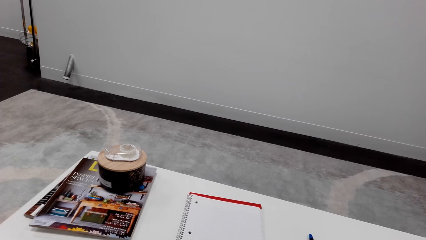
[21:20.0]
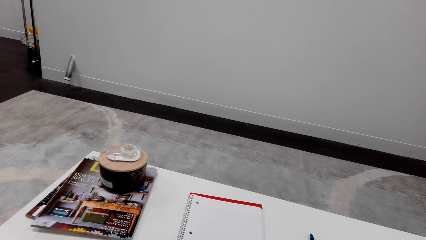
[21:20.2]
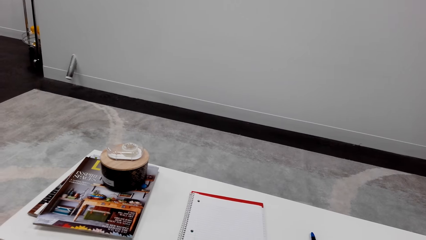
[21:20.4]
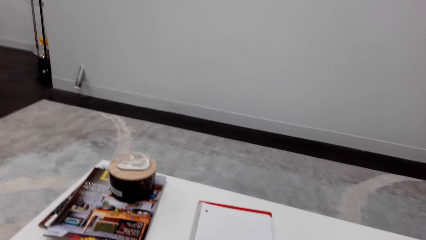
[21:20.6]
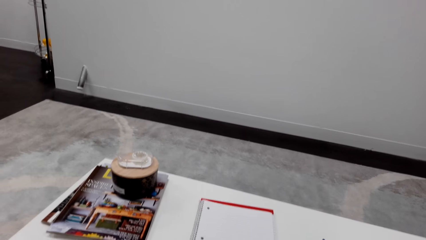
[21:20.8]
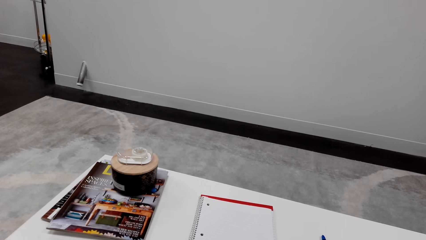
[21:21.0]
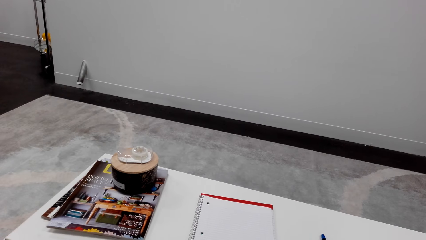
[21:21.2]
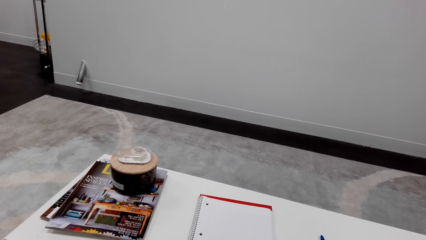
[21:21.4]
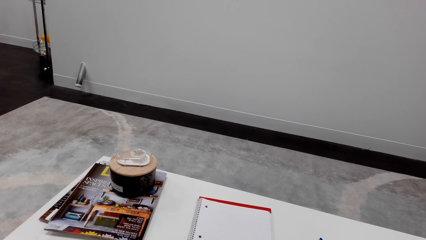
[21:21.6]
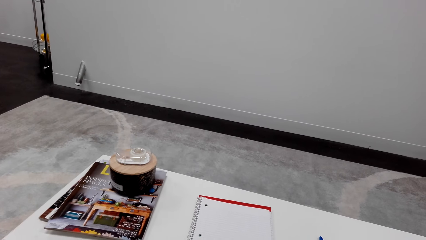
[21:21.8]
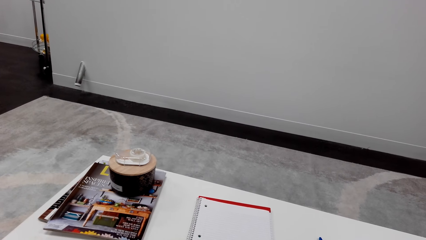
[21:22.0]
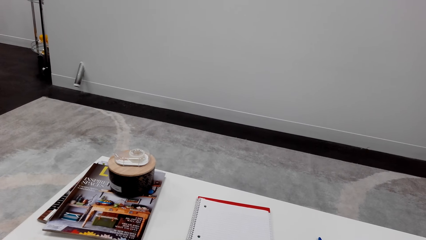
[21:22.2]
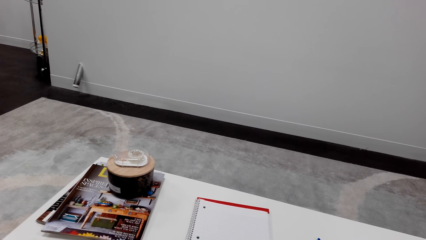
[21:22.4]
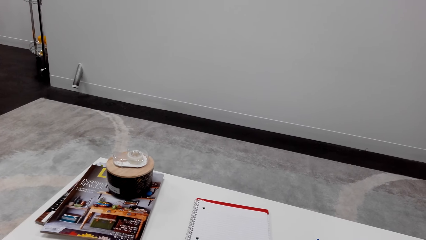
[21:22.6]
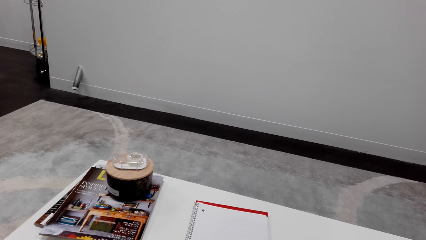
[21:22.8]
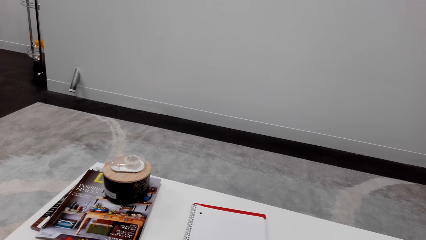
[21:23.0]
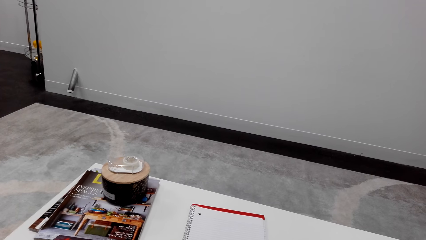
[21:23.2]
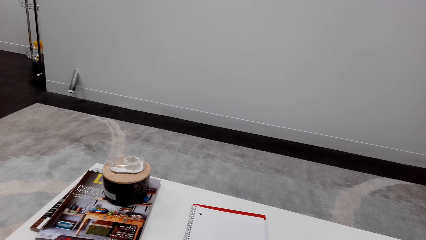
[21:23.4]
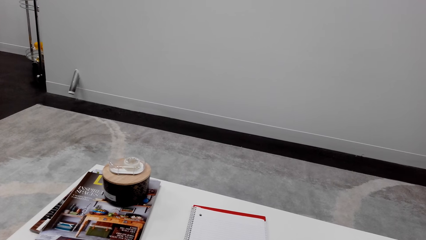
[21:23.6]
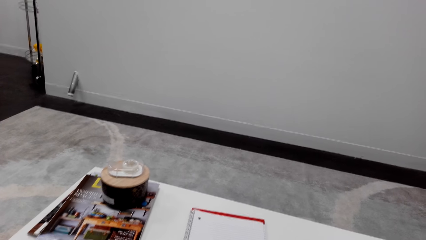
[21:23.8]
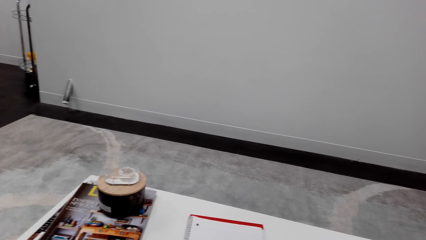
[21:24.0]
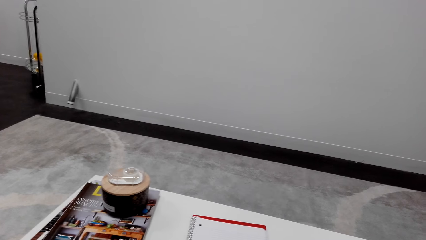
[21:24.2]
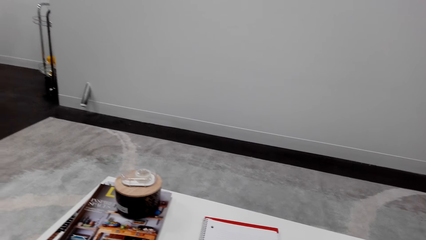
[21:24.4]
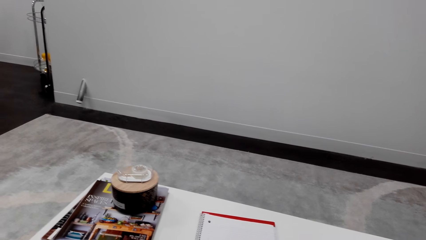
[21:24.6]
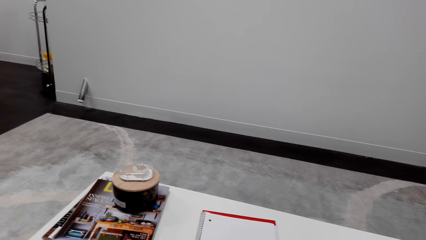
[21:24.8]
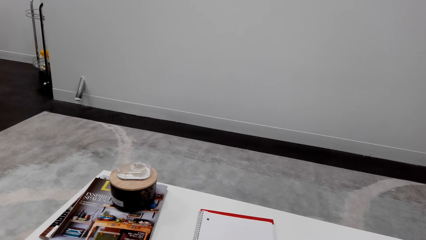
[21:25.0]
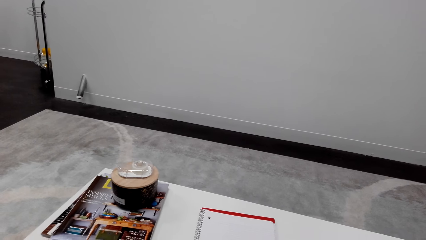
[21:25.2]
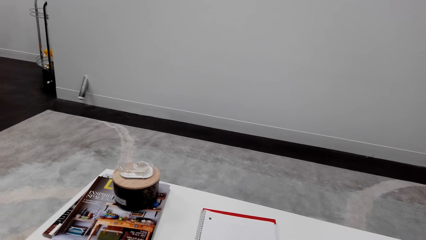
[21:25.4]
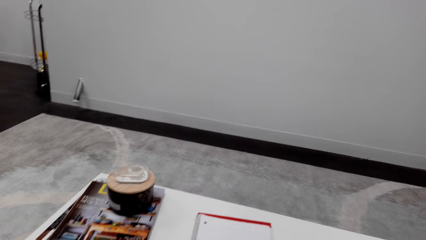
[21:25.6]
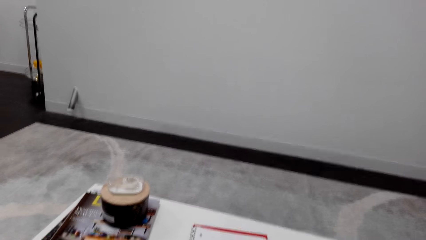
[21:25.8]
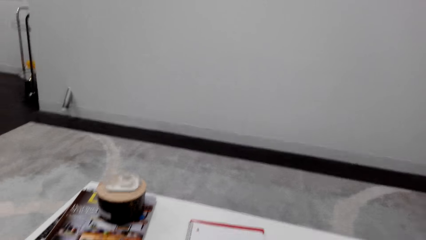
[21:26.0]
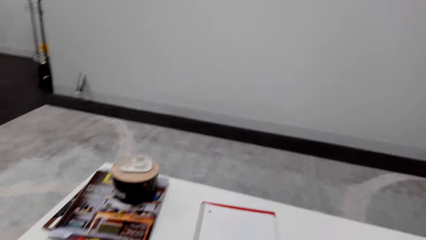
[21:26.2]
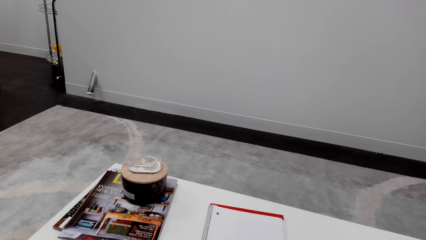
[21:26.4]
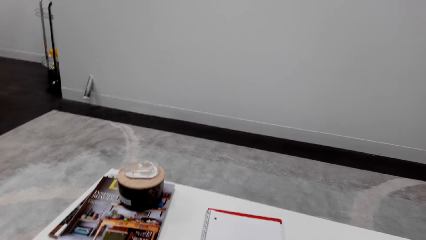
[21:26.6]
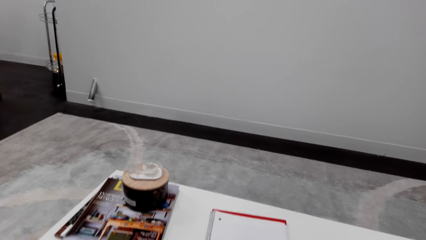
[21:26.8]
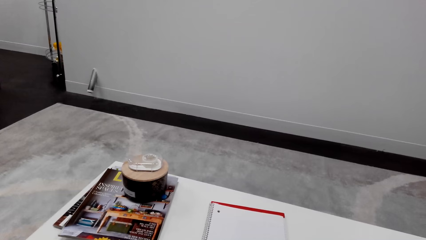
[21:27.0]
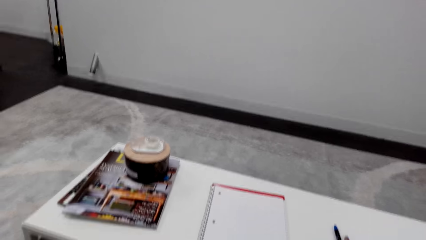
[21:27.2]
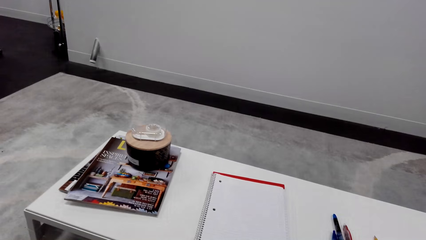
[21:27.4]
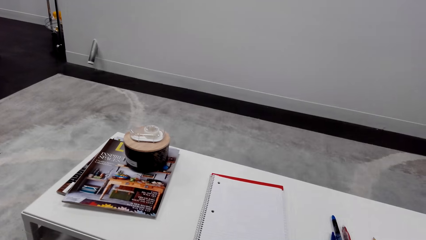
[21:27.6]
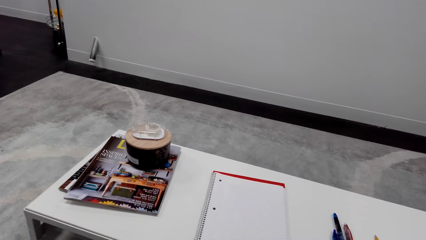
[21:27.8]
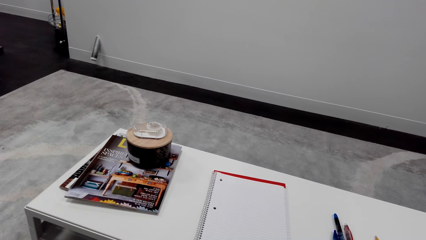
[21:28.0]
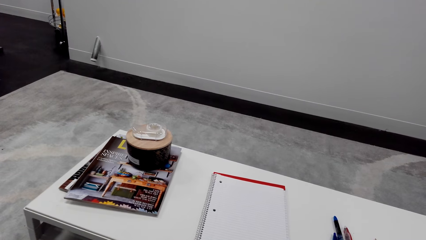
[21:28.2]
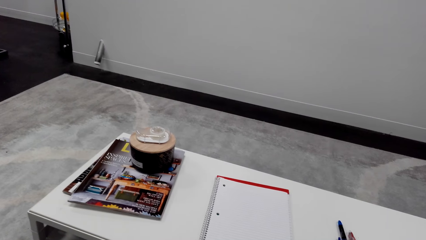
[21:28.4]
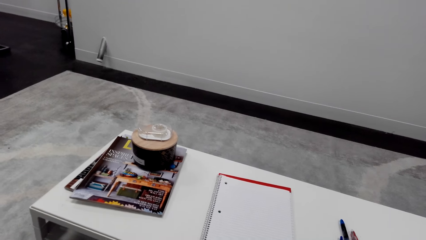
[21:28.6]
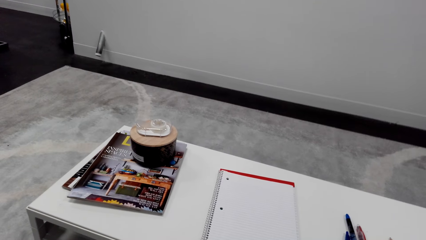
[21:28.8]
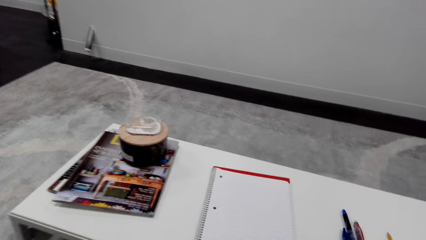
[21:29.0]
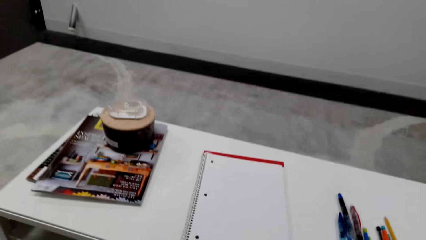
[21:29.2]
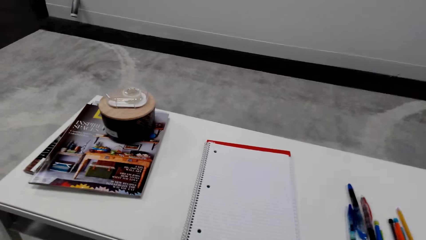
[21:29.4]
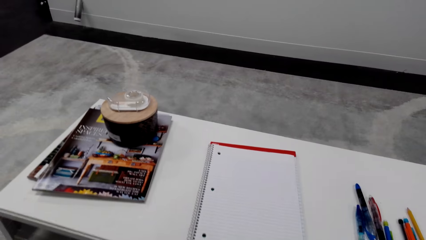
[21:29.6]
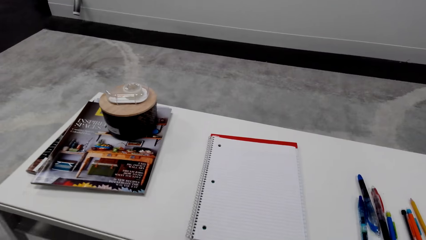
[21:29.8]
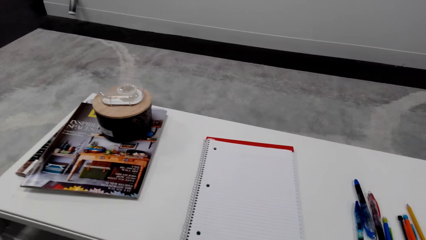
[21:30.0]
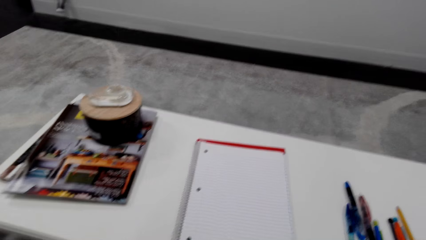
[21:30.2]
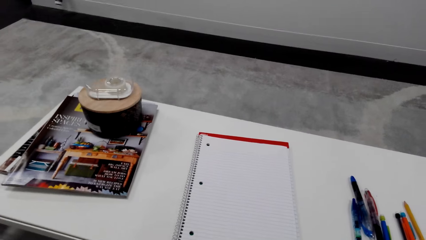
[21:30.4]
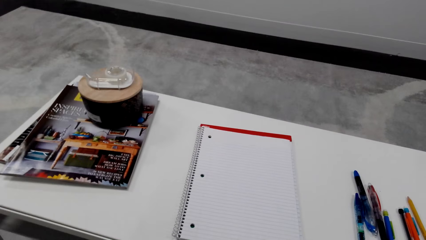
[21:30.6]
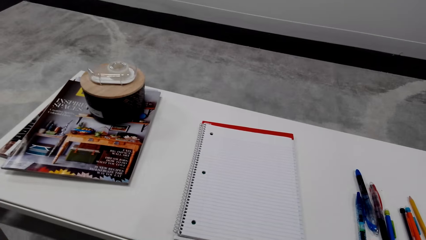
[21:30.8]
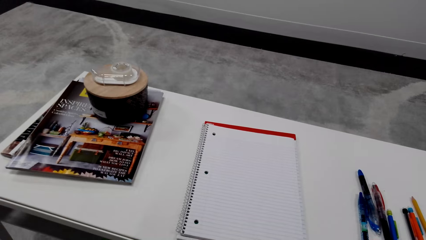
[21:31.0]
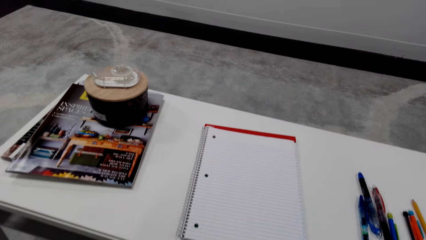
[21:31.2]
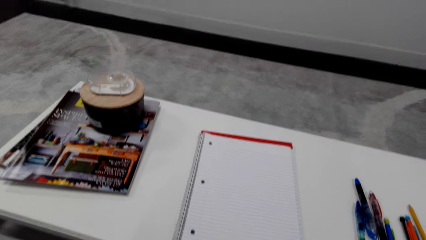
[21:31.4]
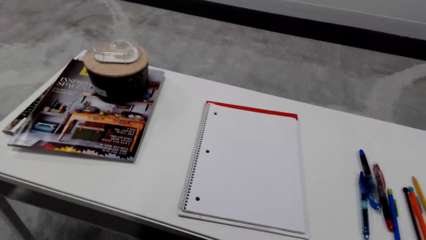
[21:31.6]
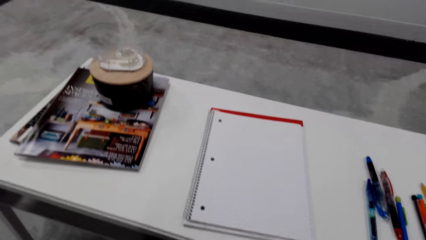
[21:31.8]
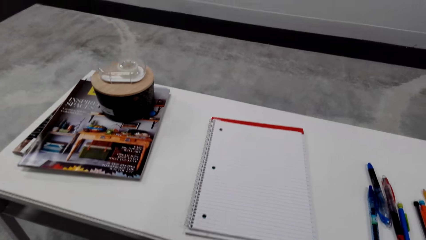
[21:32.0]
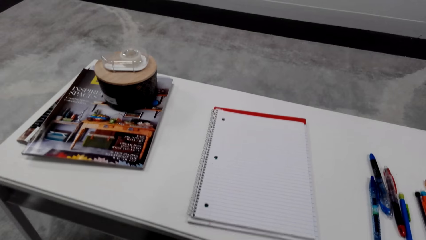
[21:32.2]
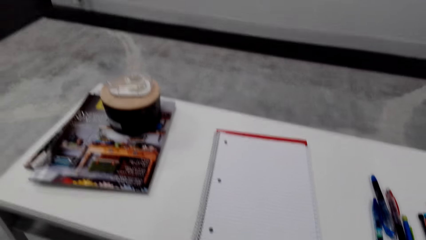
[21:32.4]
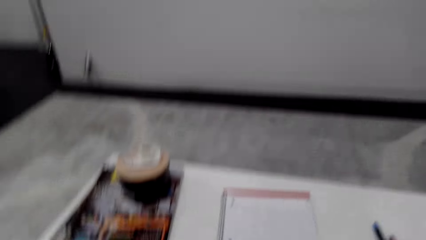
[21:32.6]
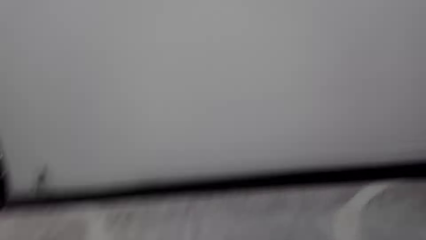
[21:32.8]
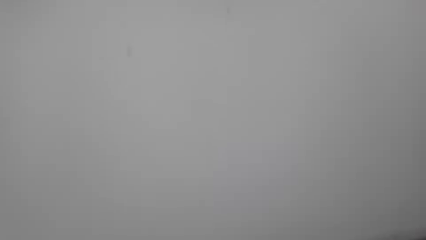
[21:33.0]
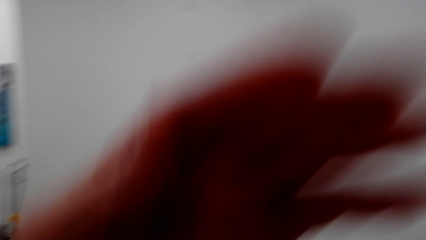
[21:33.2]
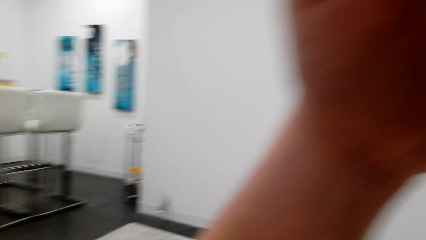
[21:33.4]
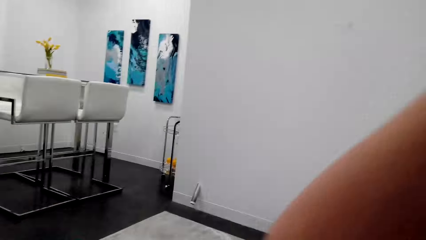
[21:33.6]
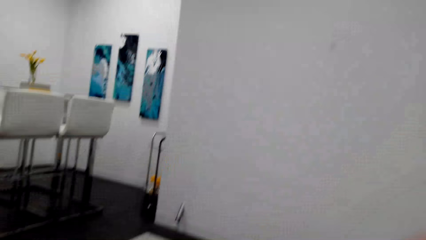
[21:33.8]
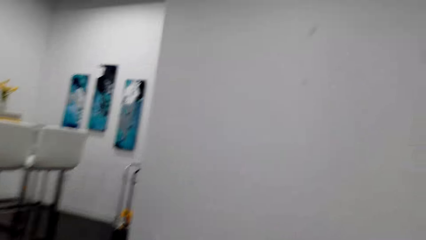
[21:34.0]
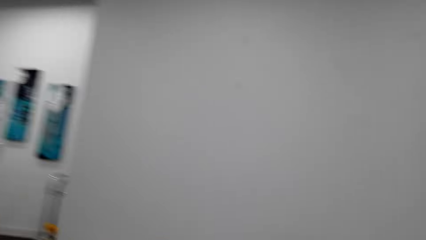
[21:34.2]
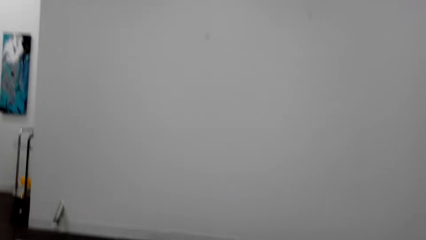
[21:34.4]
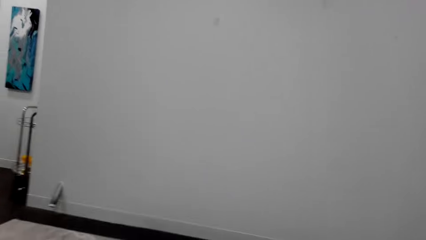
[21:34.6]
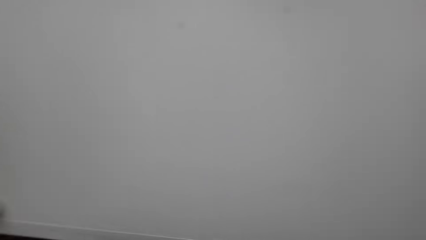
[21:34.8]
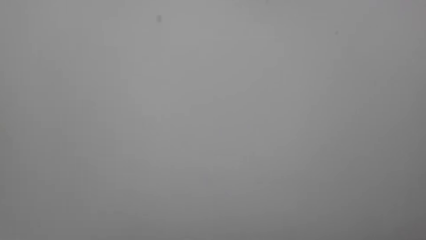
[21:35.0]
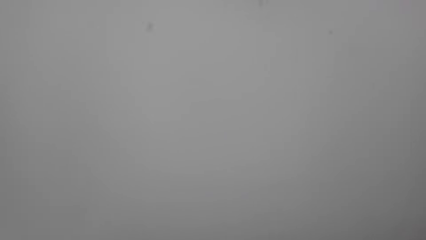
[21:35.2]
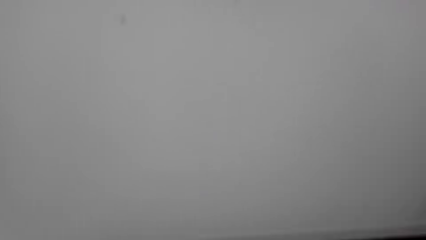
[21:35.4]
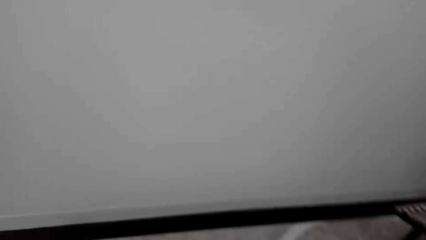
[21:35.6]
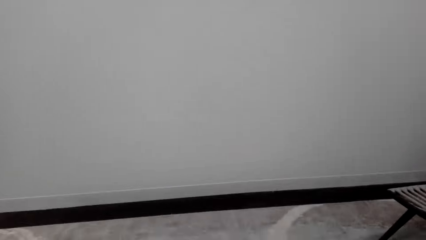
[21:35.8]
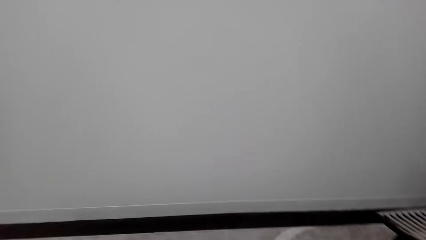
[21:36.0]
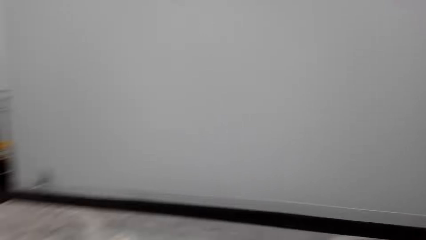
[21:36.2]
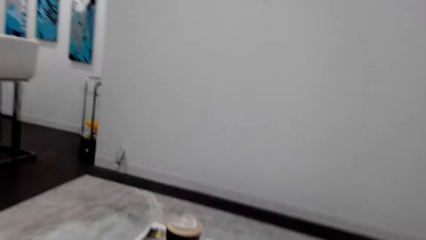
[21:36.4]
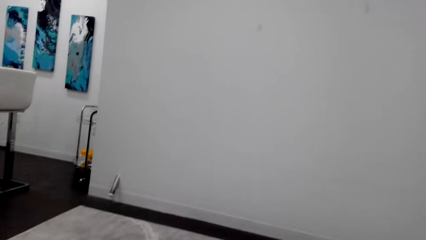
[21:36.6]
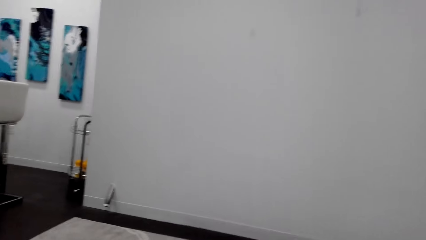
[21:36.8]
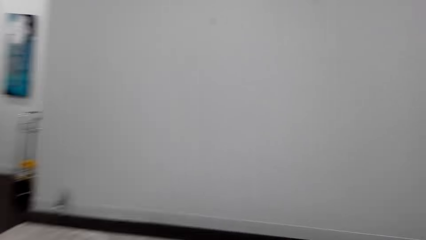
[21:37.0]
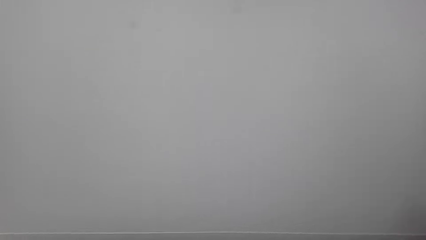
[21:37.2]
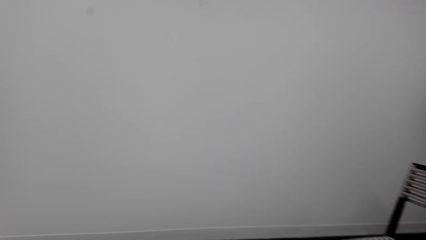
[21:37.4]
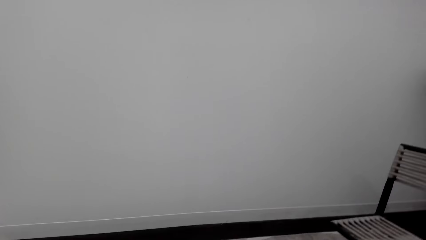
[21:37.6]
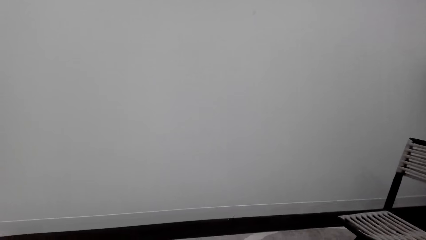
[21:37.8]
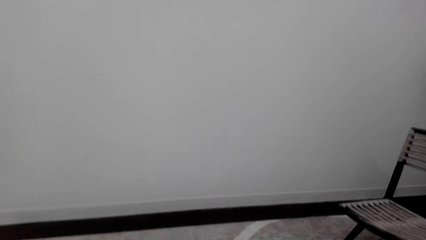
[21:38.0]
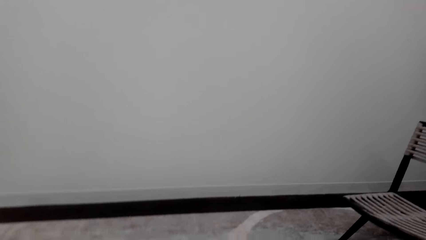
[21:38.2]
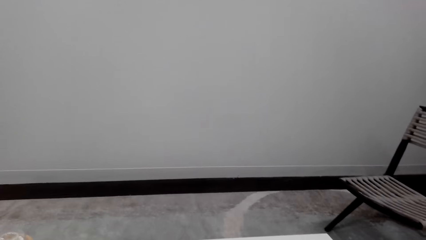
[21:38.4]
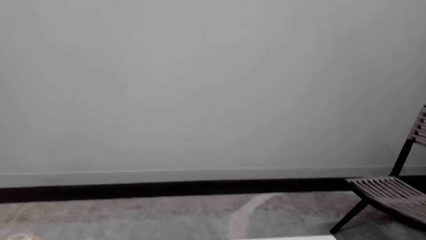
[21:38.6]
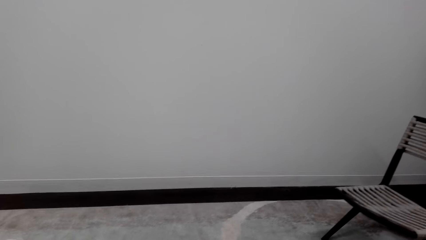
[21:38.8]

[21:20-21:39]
The camera wearer talks over the phone. They look around a room. They adjust a camera. They look around the room.
